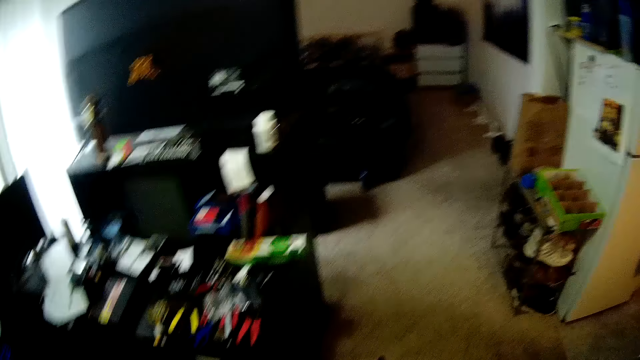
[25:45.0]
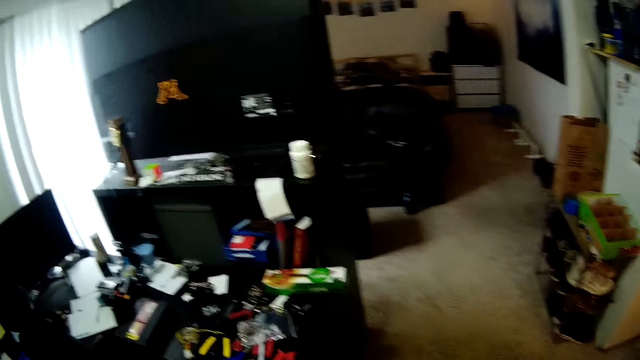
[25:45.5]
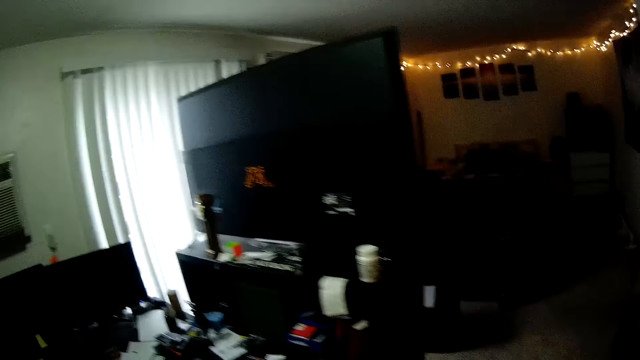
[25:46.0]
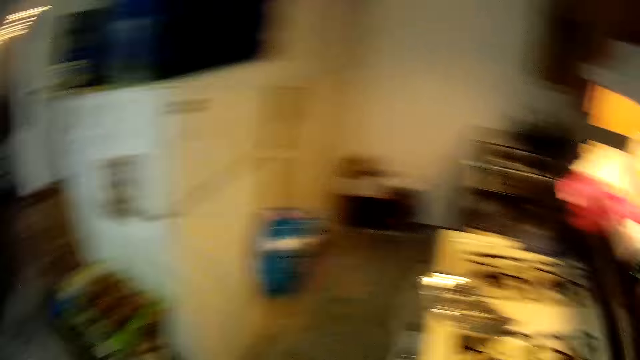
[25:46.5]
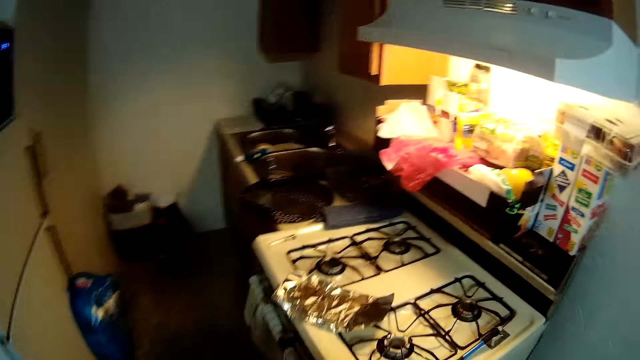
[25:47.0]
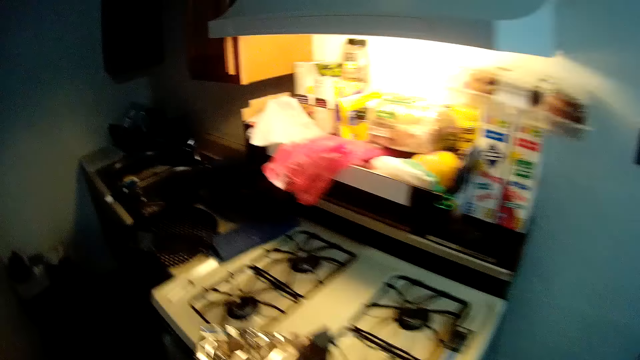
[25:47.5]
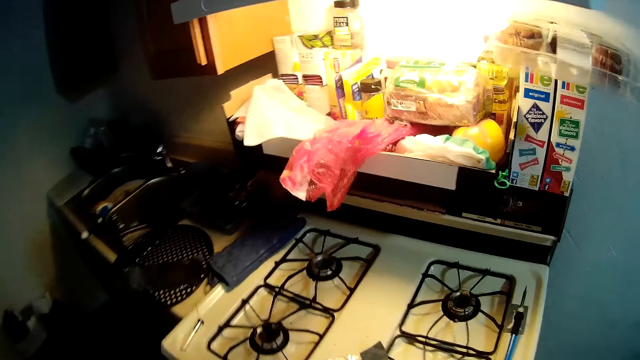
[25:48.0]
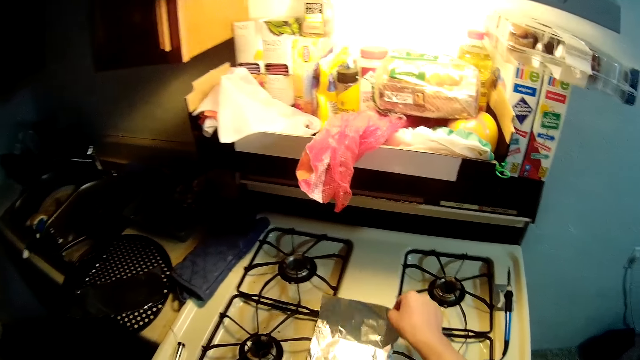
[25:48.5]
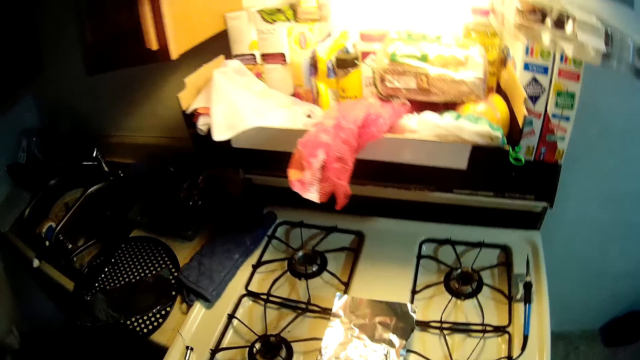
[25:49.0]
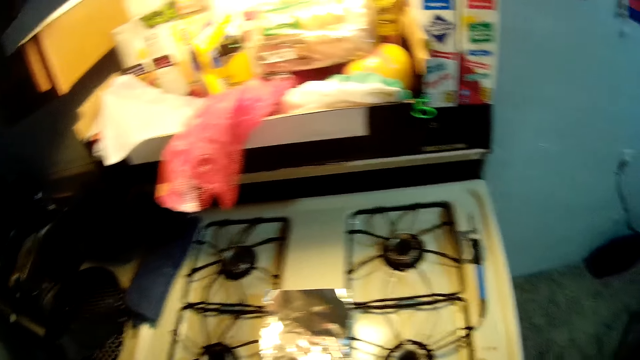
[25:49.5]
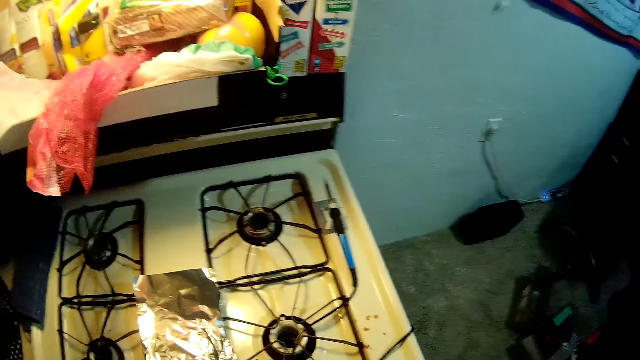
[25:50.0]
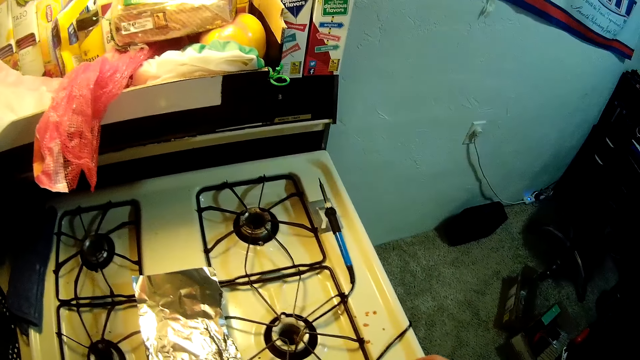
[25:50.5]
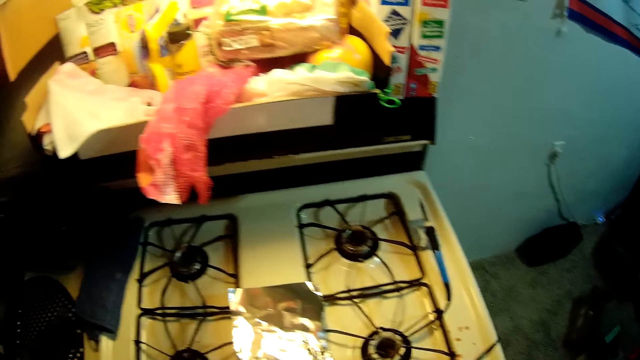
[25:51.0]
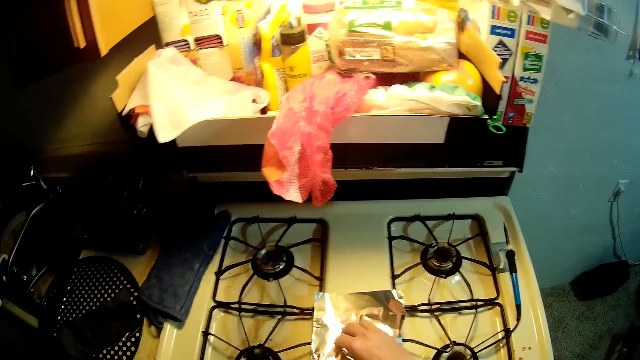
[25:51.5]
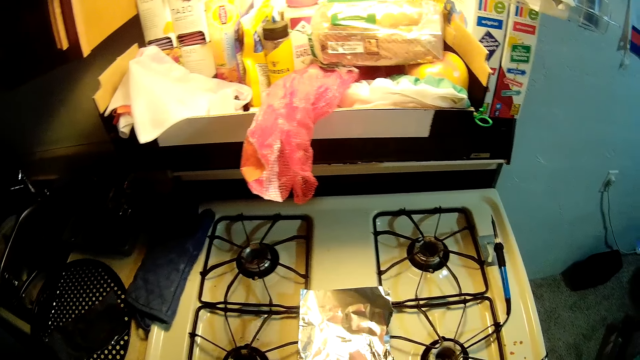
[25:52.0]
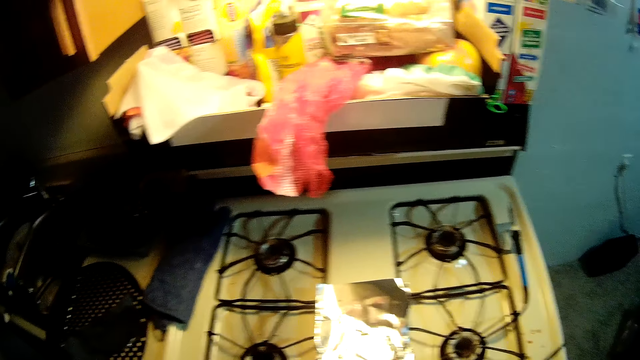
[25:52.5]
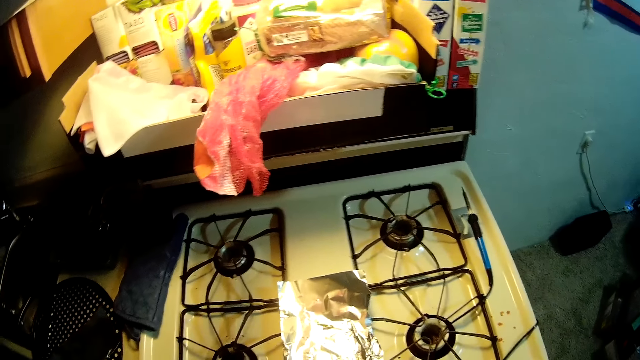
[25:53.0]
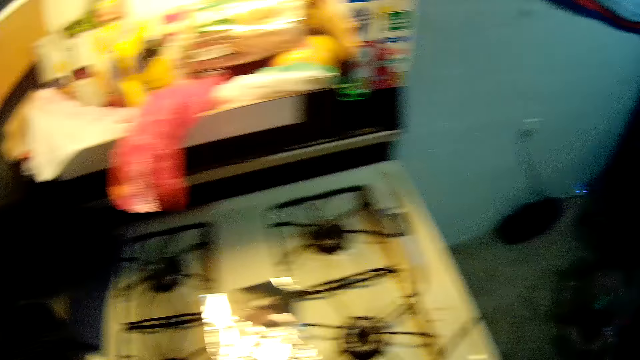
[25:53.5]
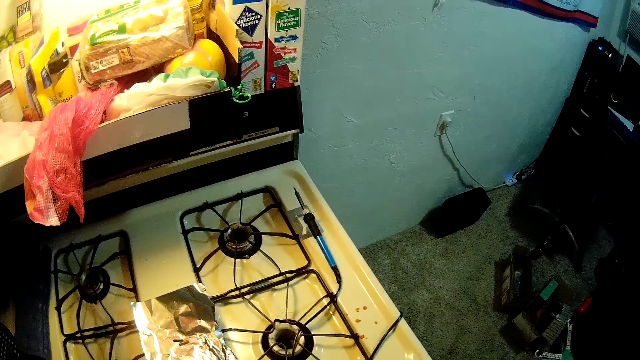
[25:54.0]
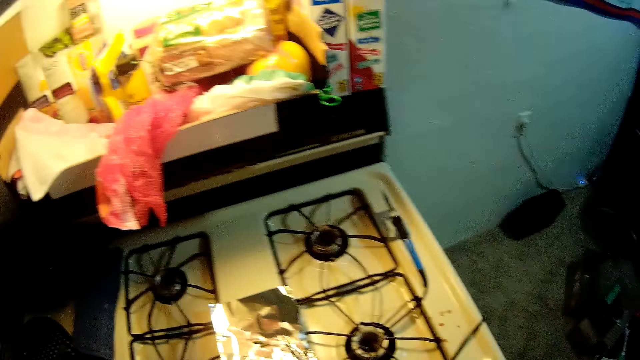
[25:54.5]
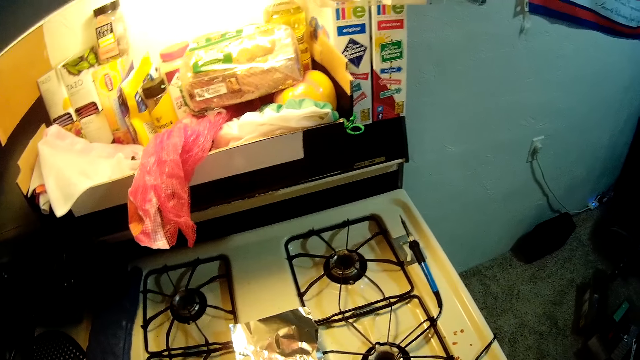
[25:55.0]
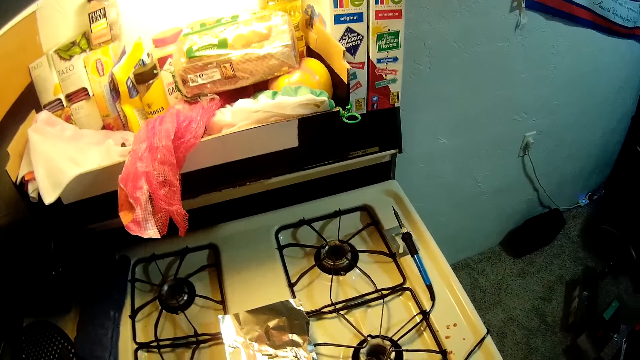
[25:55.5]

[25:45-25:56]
The camera wearer walks. They put a foil on the gas. They touch the foil.

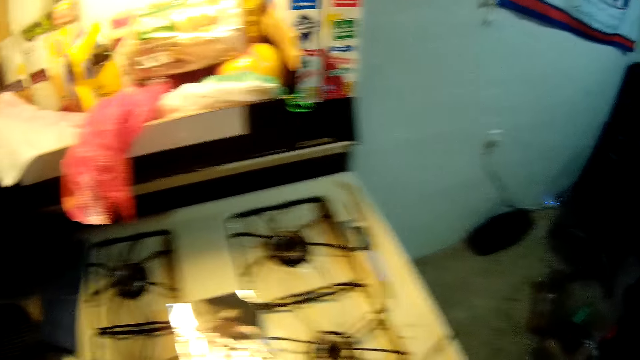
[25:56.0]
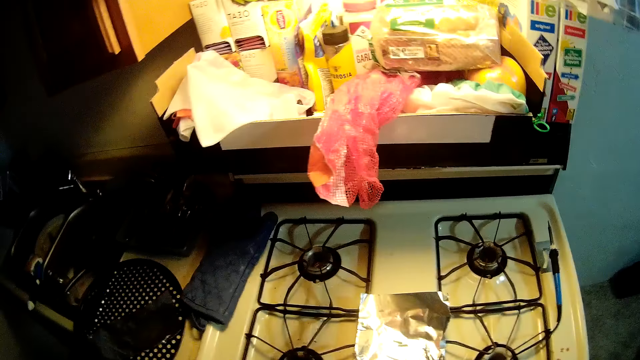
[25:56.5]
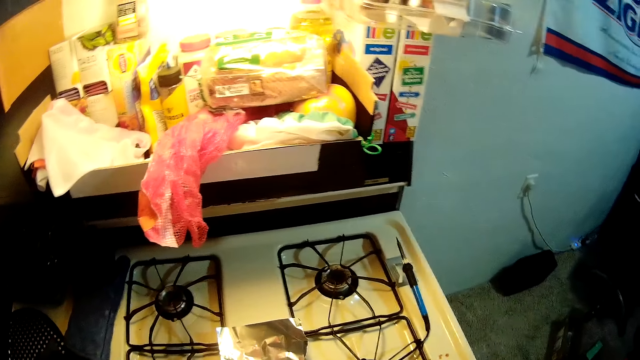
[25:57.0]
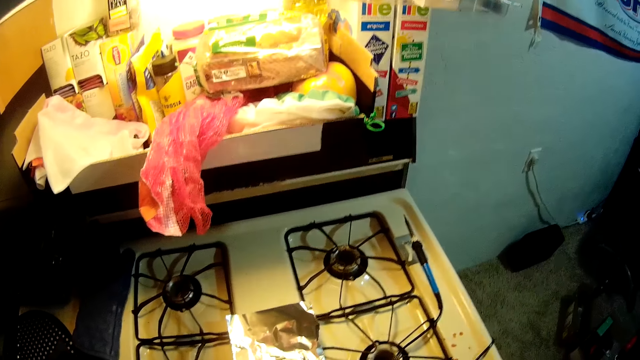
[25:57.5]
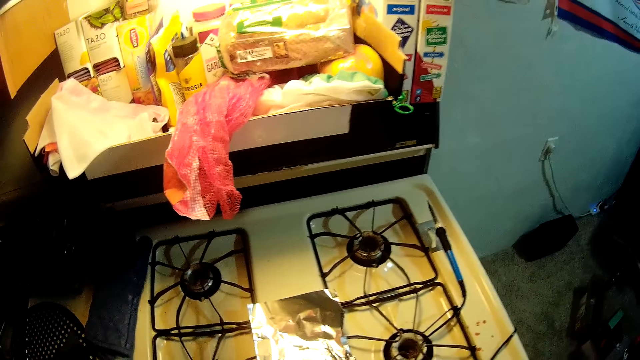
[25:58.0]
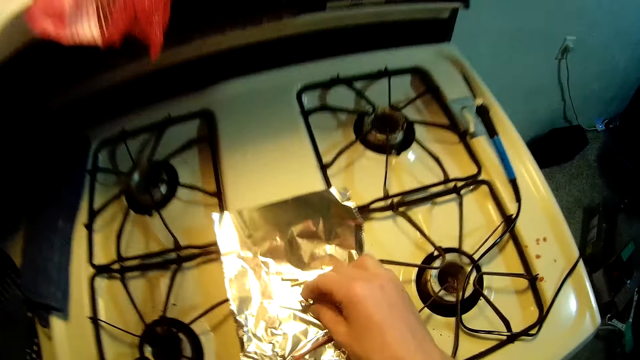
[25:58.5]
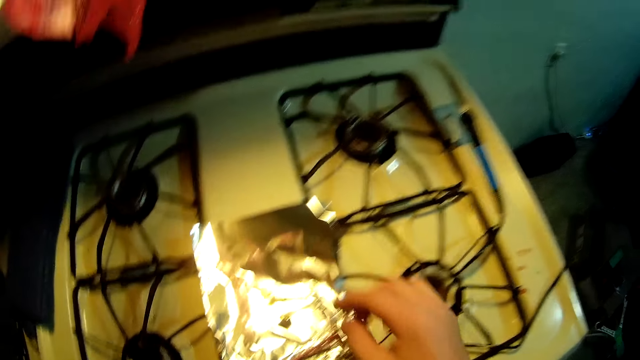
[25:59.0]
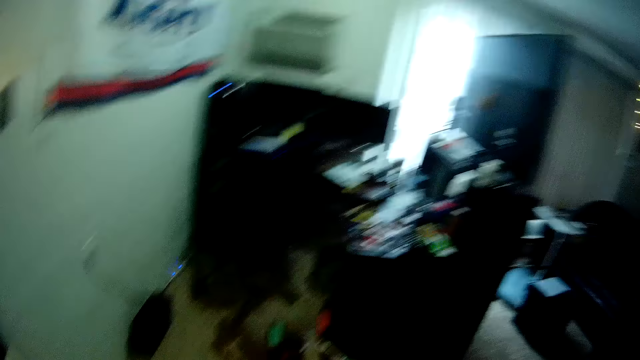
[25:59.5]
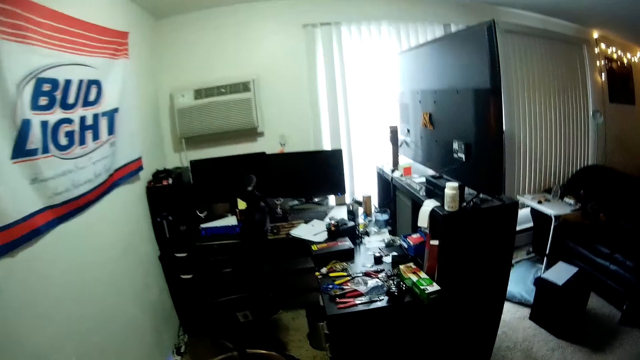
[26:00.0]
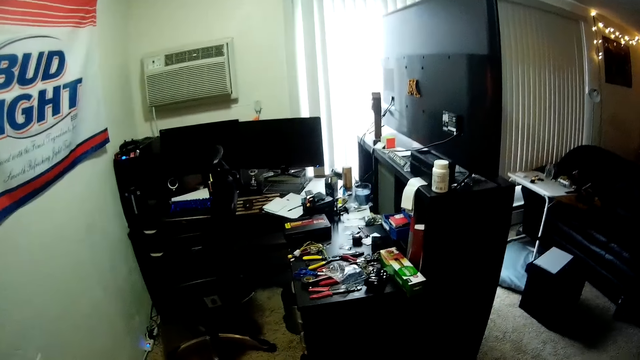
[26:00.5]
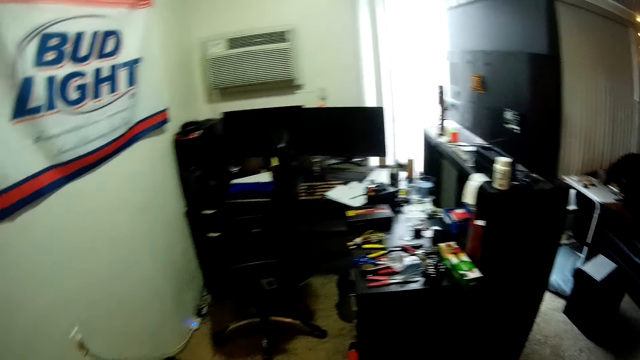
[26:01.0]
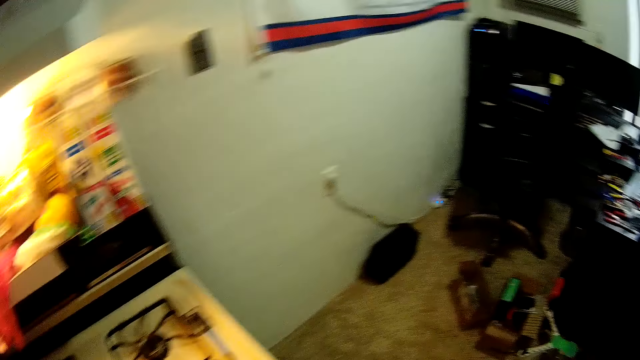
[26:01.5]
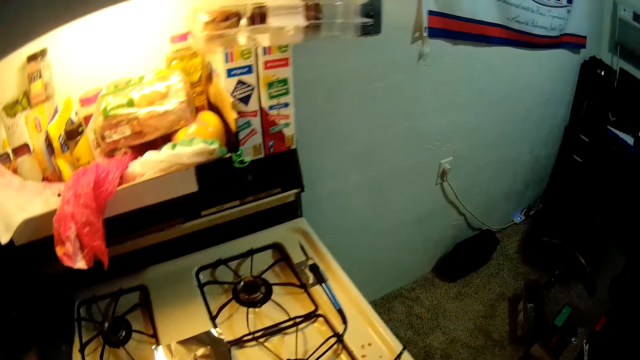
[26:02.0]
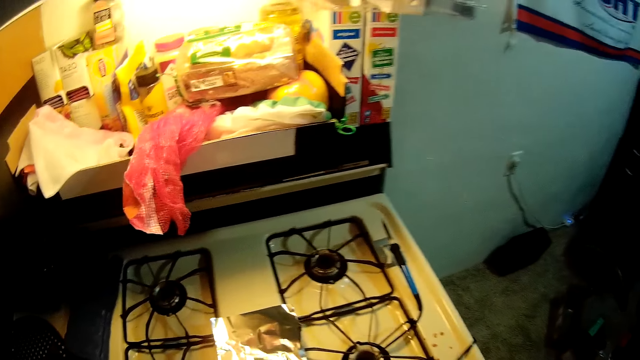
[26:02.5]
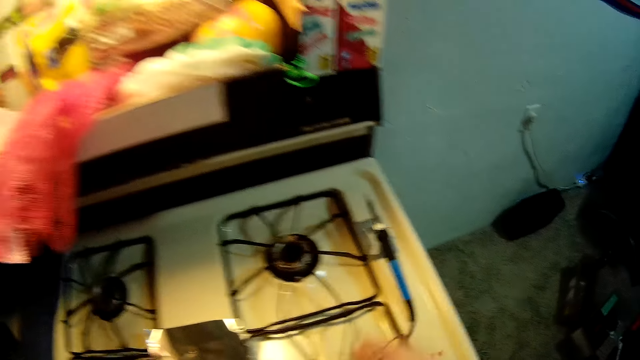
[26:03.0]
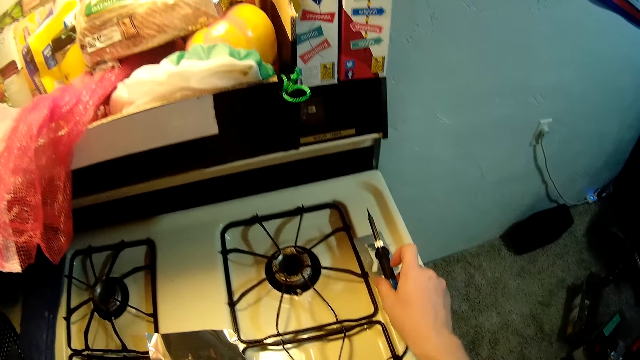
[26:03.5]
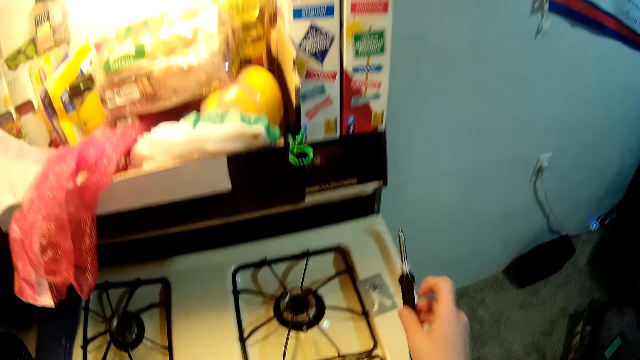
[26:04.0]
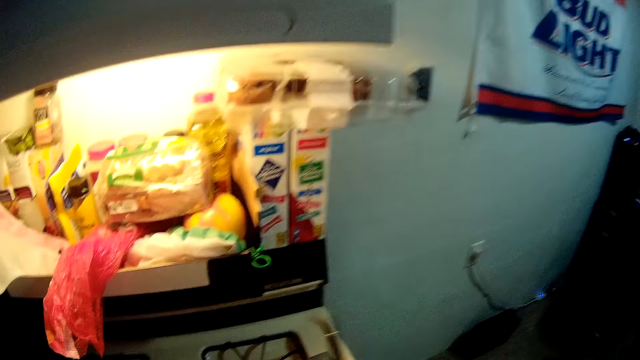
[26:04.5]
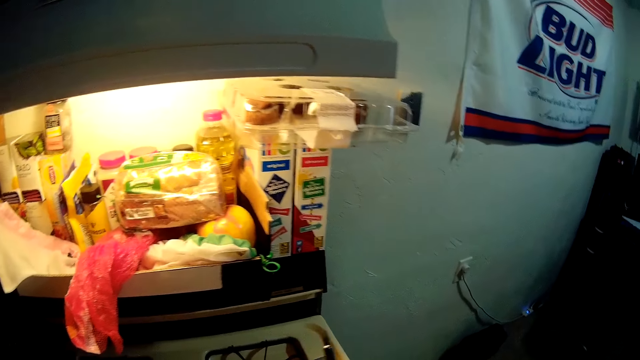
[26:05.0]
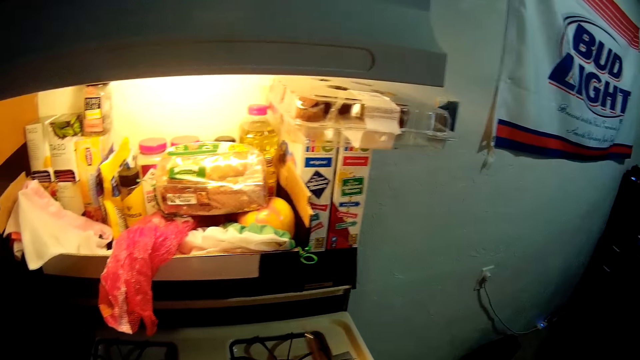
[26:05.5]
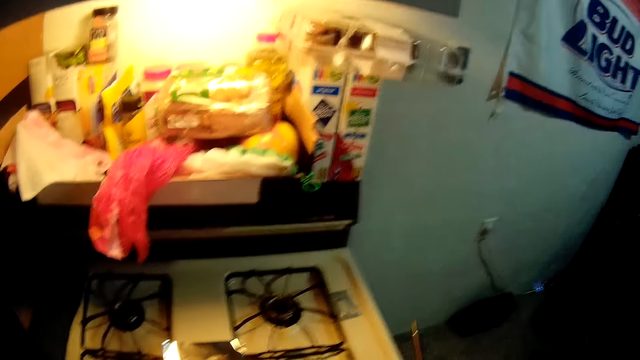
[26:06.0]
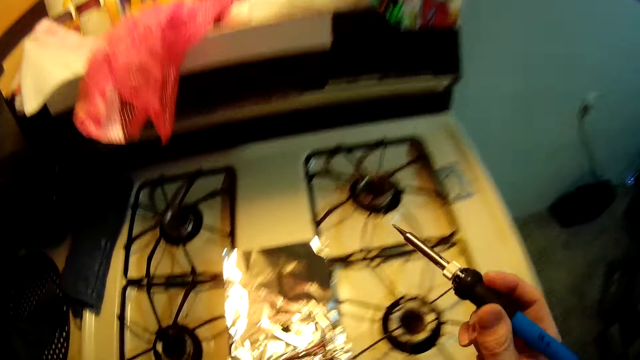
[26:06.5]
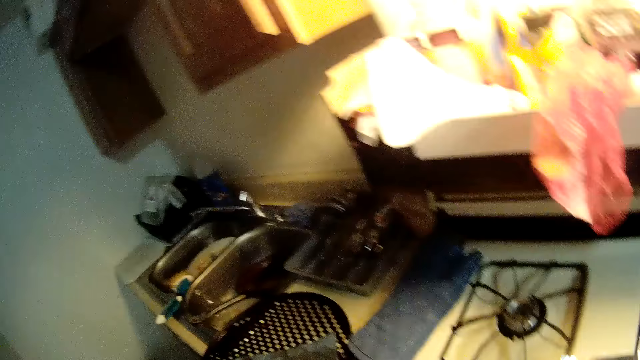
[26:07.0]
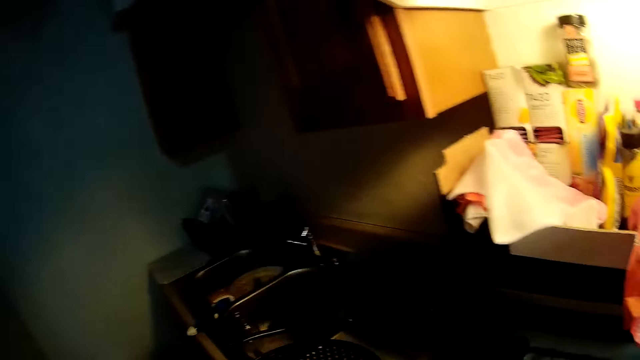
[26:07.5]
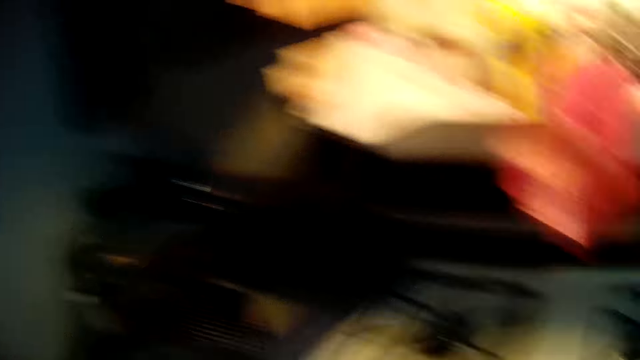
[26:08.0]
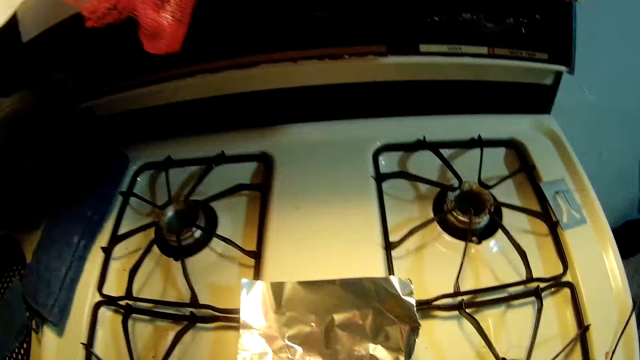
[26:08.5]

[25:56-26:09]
The camera wearer puts something on the foil. They look away. They pick up the solder.
